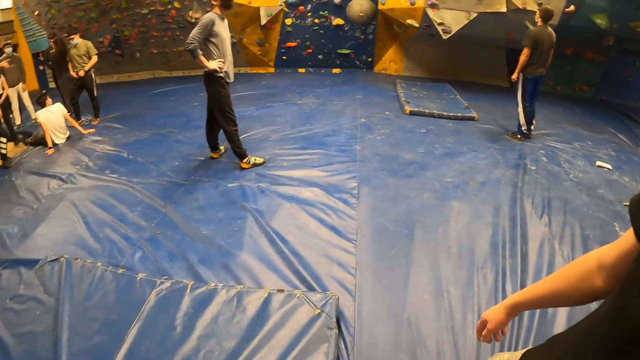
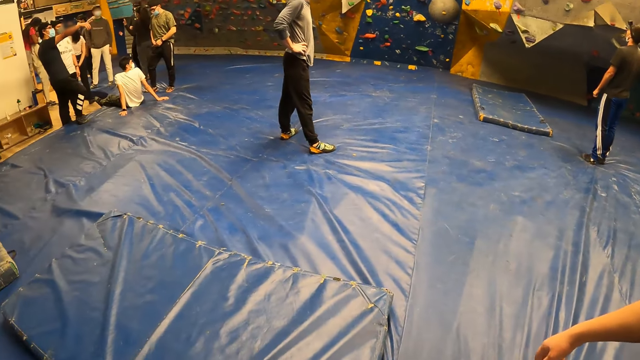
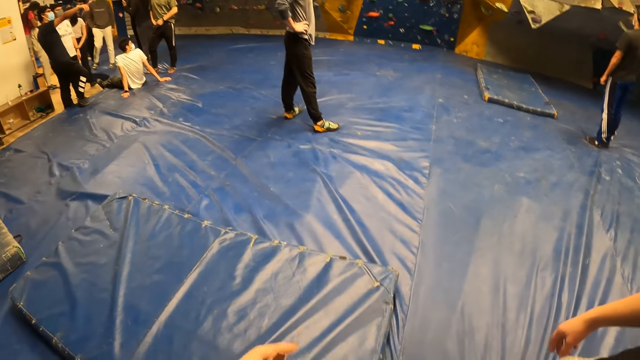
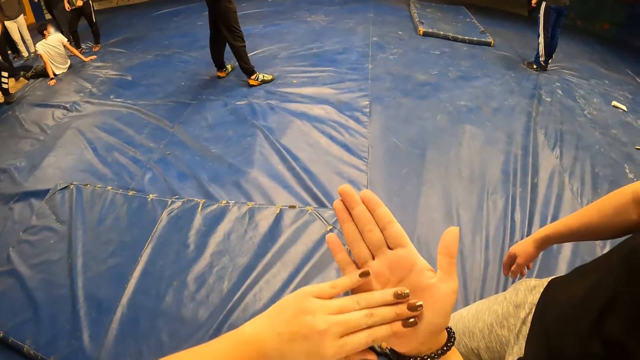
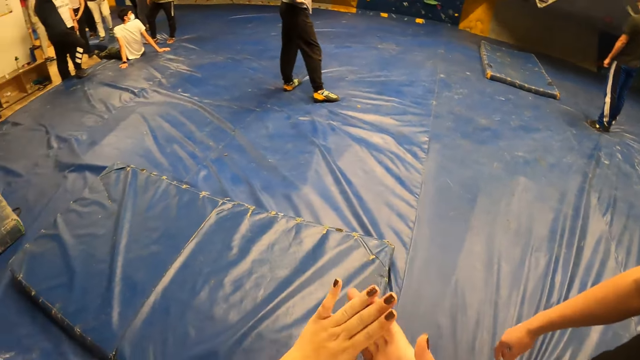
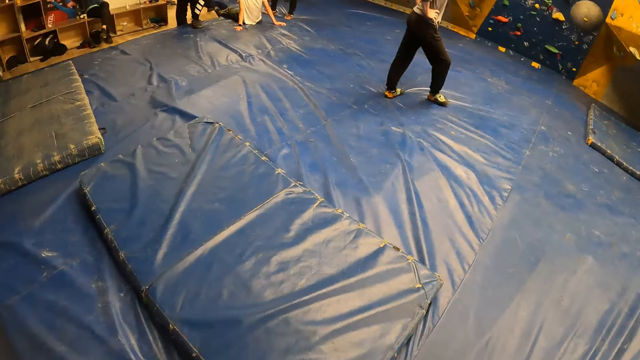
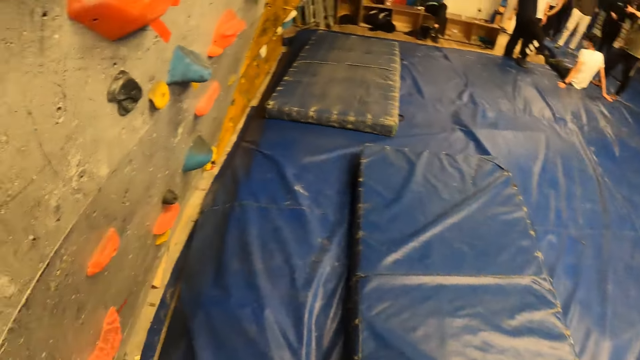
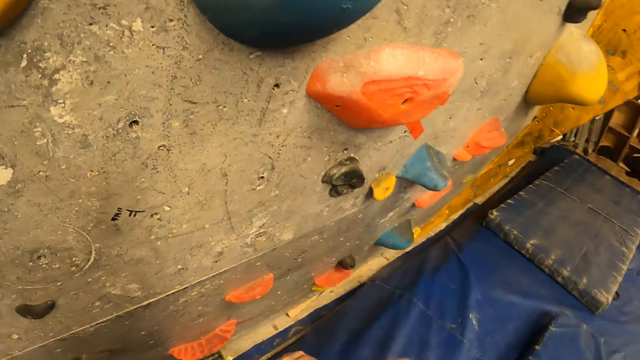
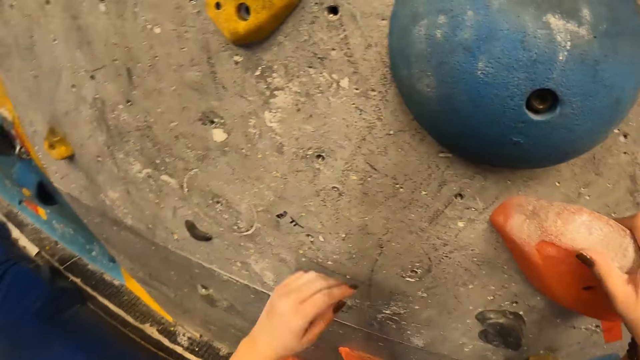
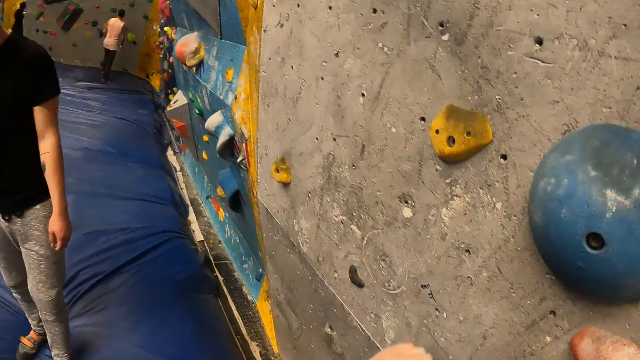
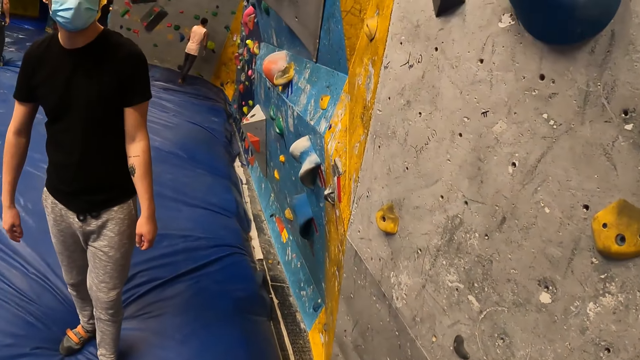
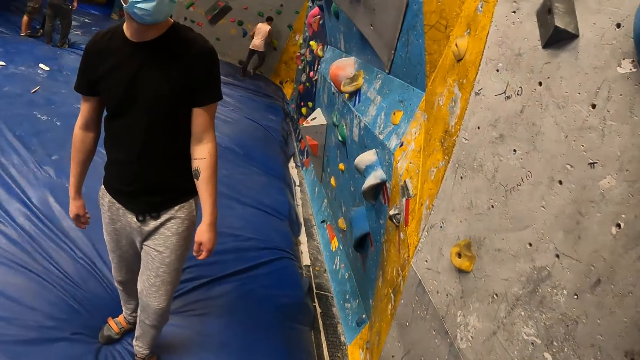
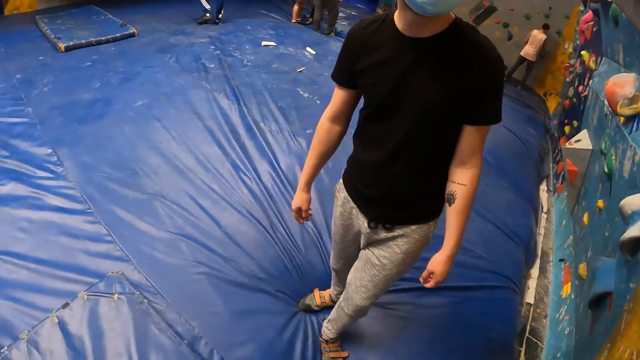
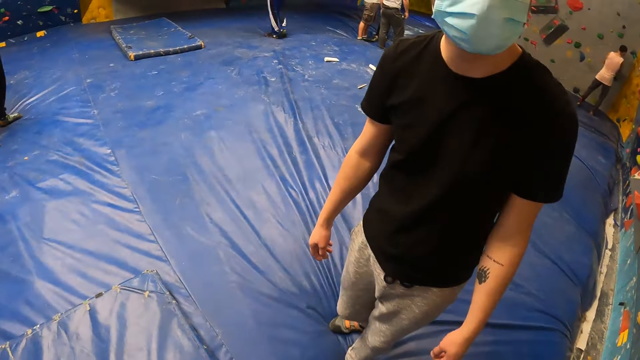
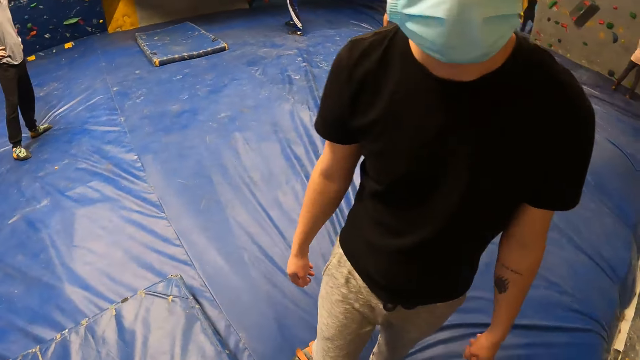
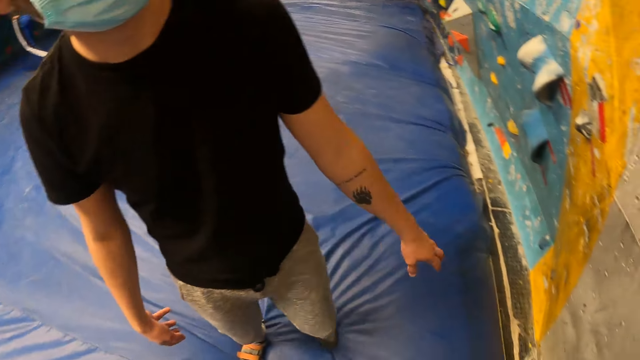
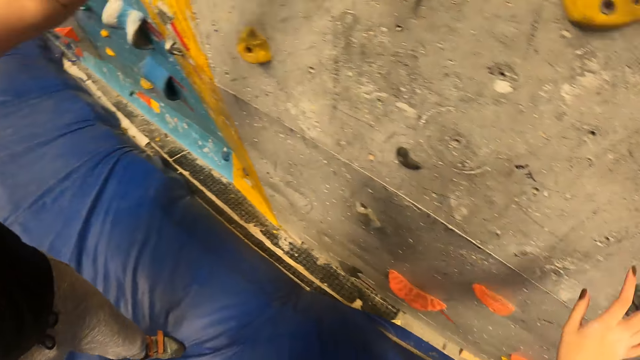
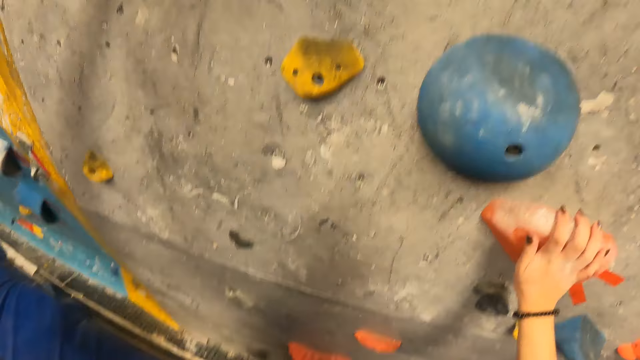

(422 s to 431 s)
The camera wearer rubs her palms together. She holds a slab on the climbing wall with her right hand. She touches the hands.

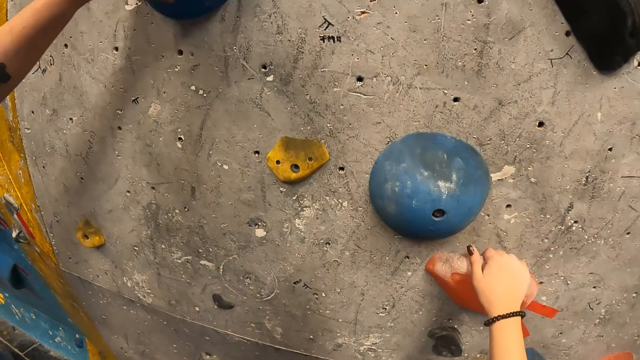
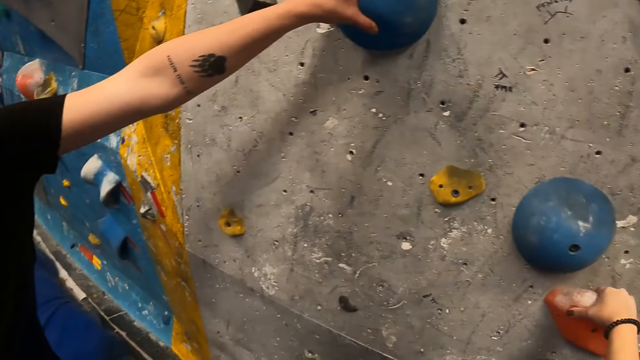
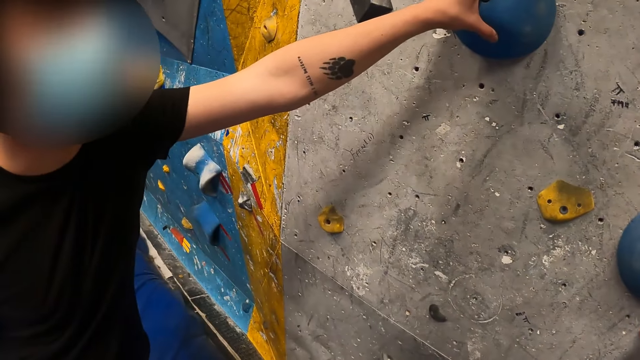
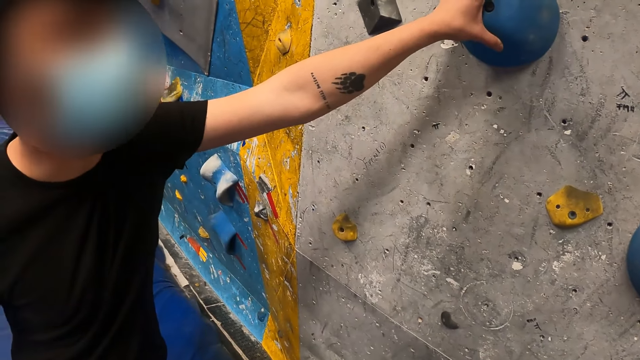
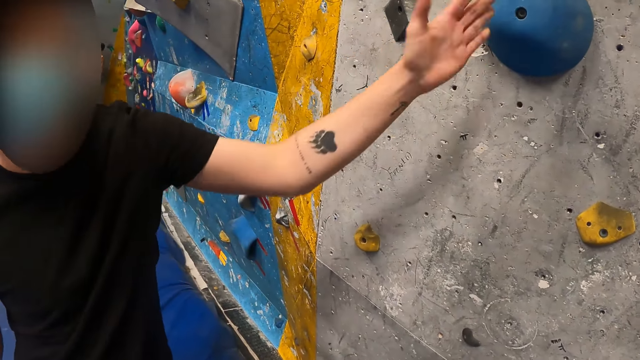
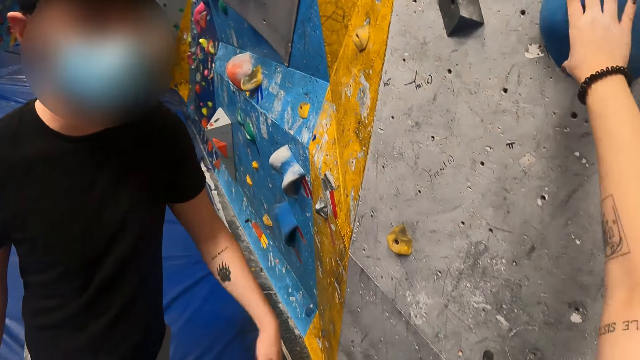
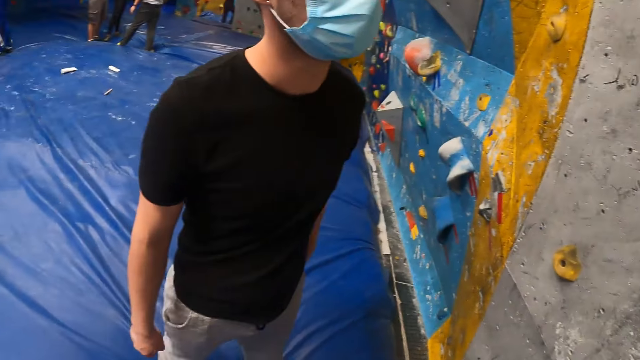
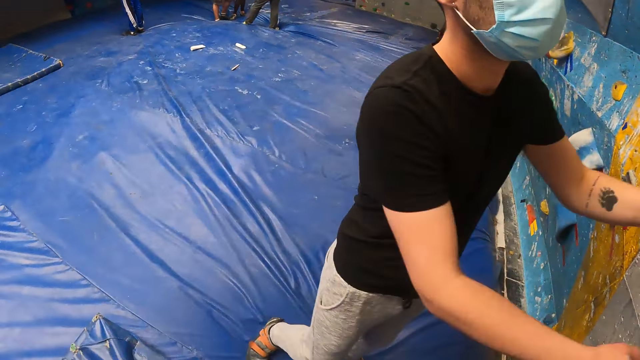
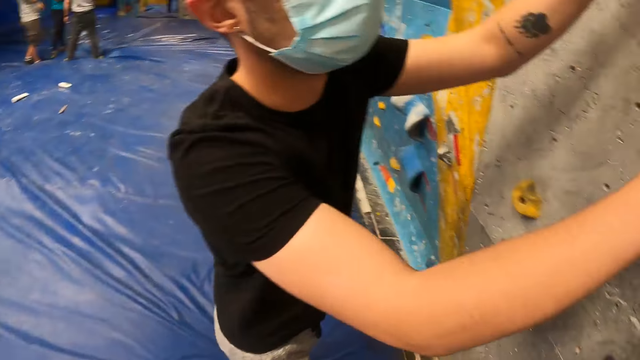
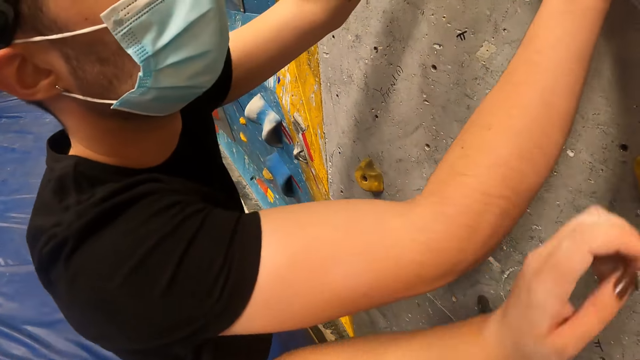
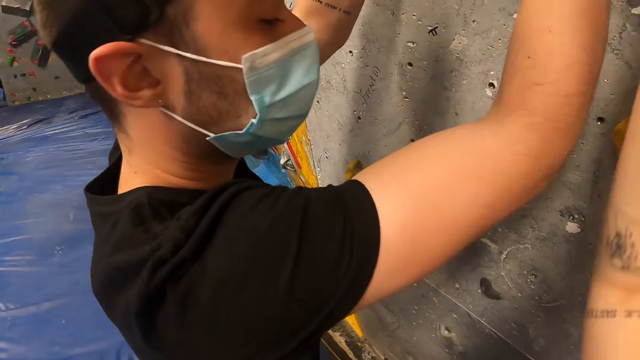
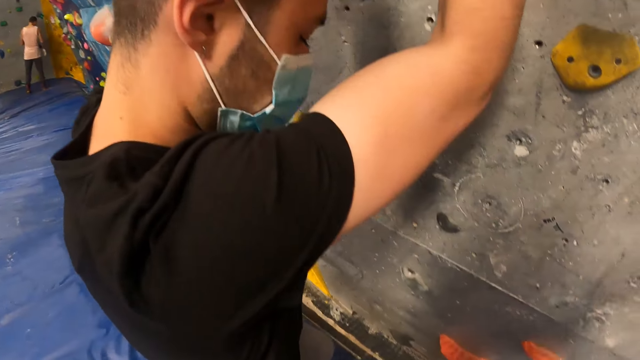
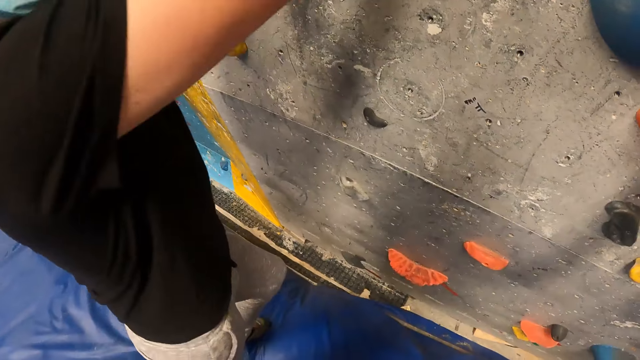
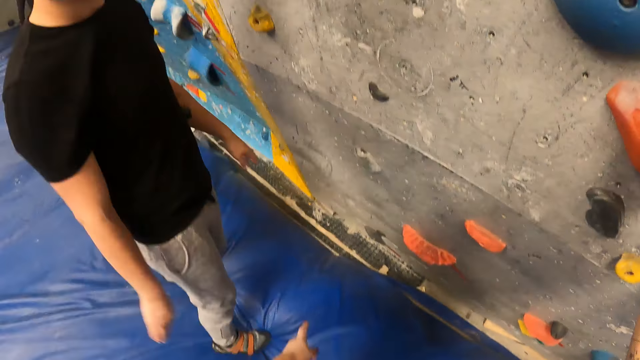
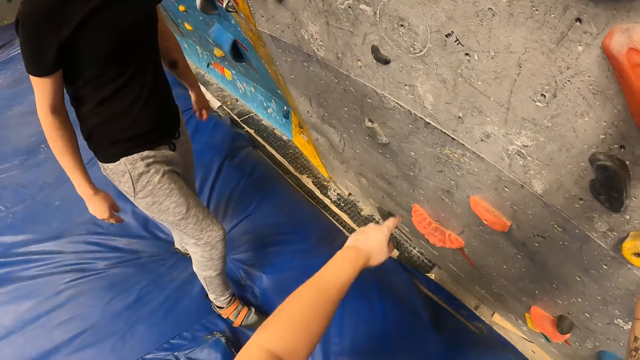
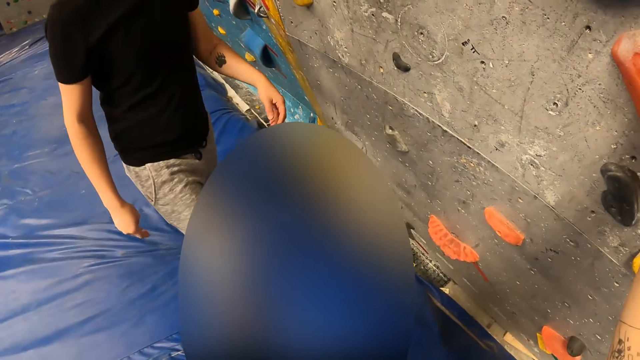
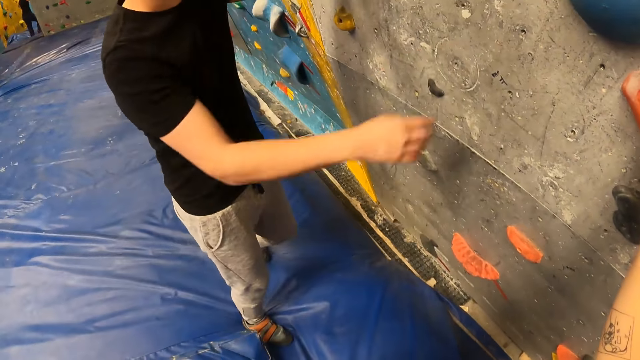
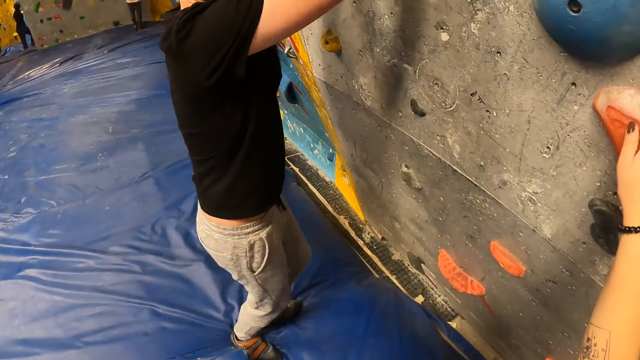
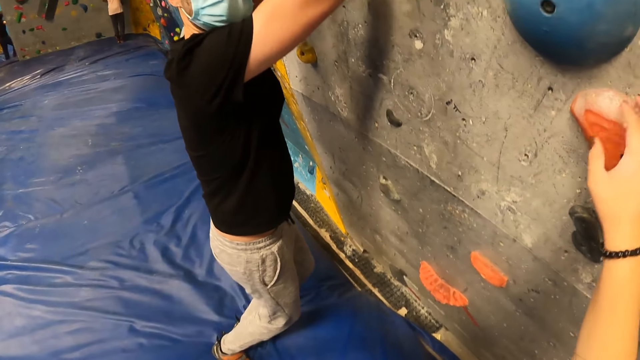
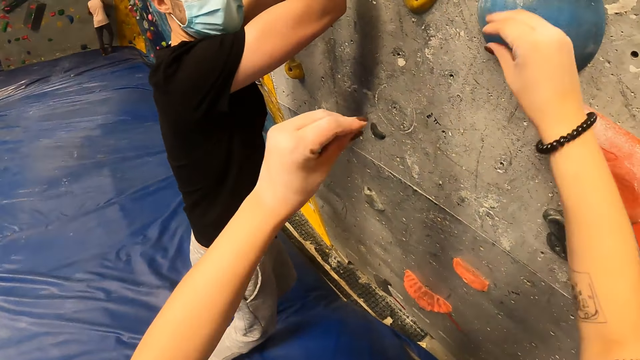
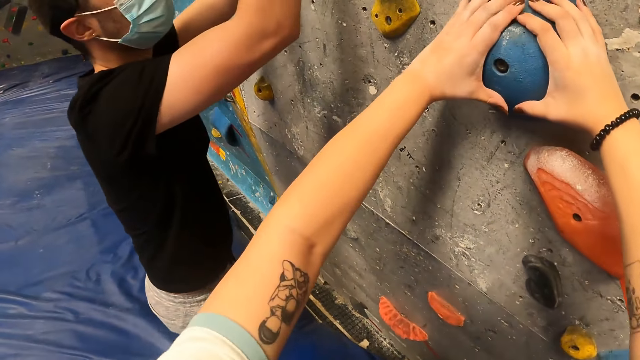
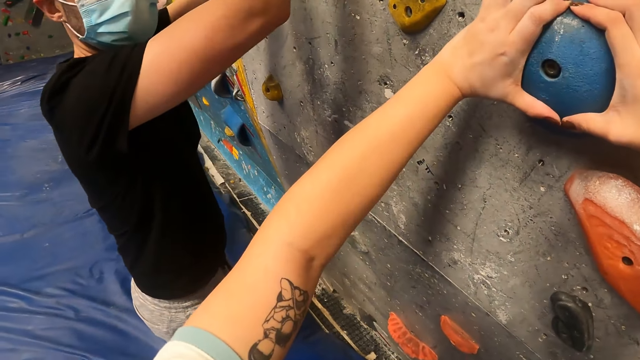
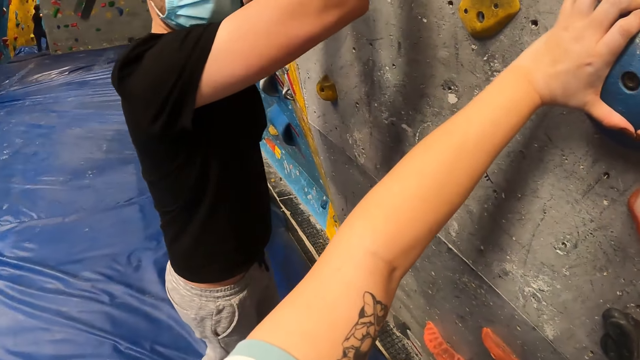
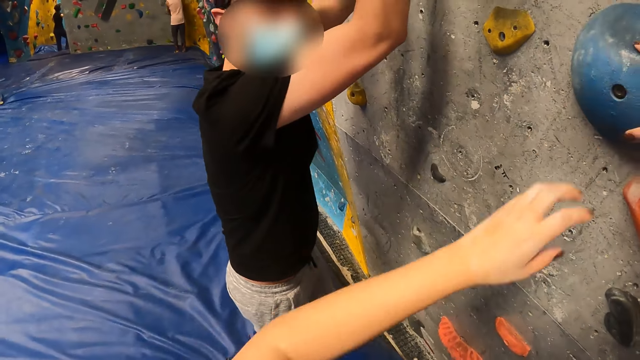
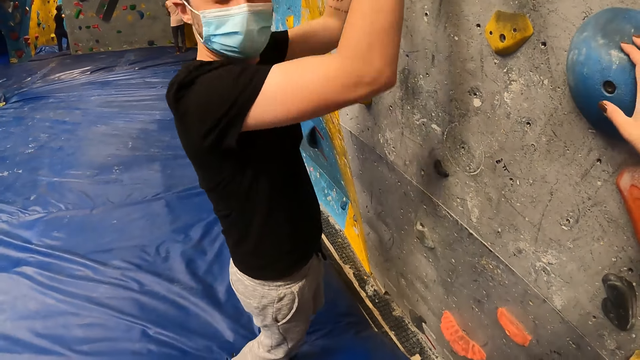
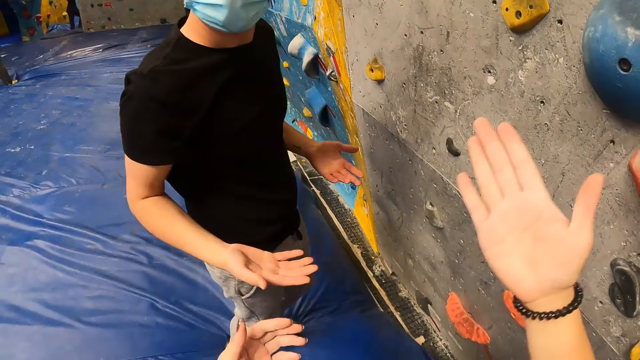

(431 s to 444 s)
A man holds the slab on the climbing wall with his left hand. The man releases the hand from the wall and lays the hands on the wall. The camera wearer releases the hands from the wall. The man places the hands on the wall. The camera wearer holds the slab on the climbing wall with both hands. They place the hands on the wall. They release the left hand from the wall.
